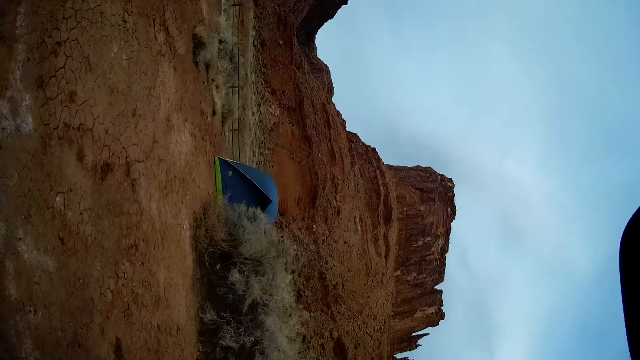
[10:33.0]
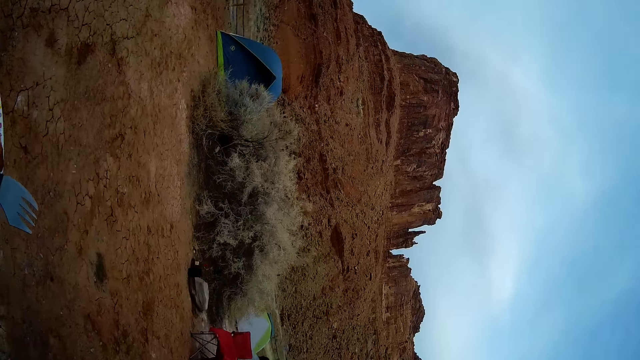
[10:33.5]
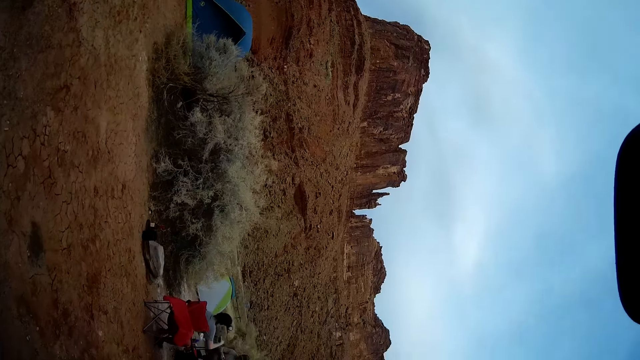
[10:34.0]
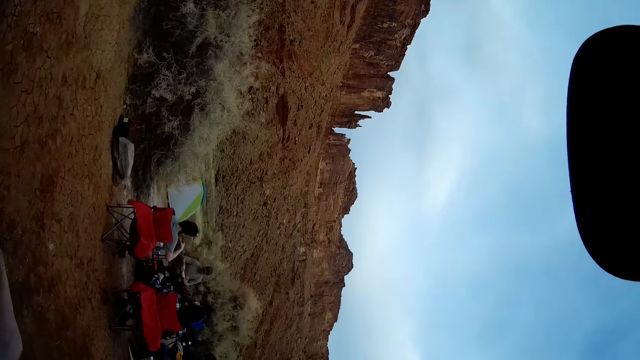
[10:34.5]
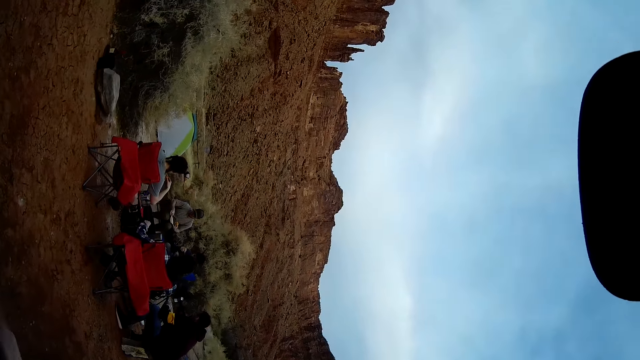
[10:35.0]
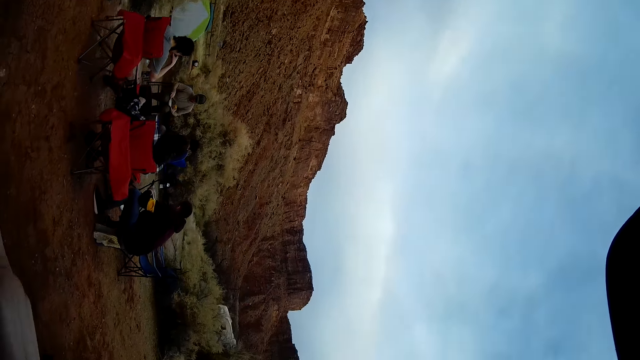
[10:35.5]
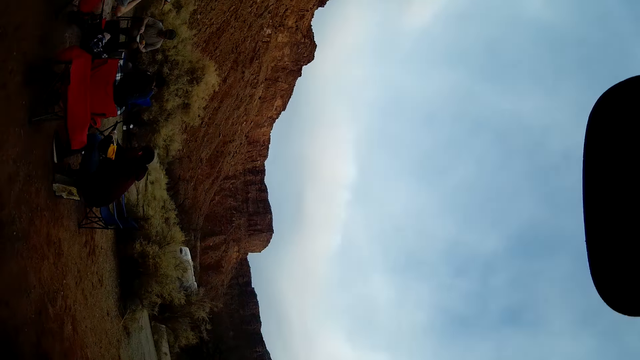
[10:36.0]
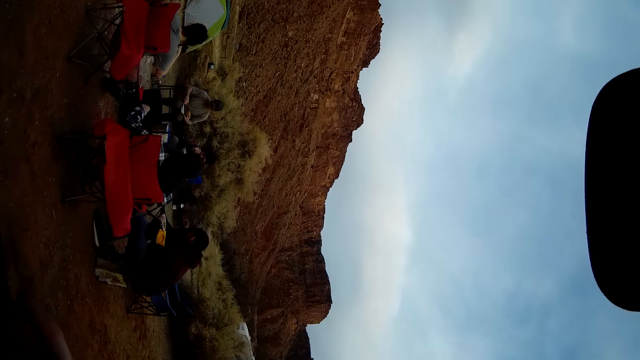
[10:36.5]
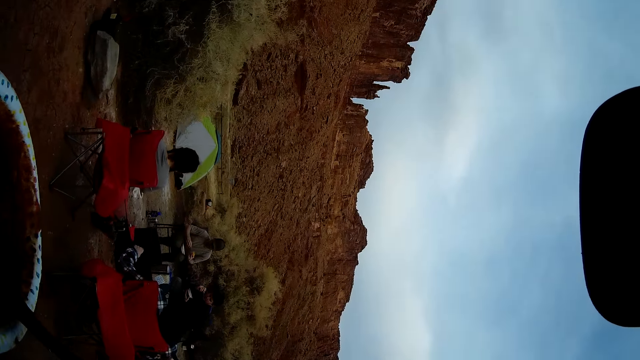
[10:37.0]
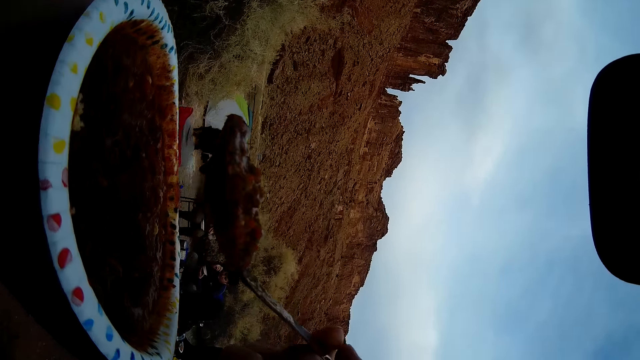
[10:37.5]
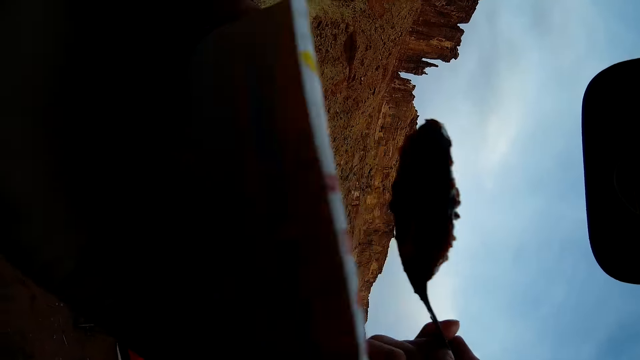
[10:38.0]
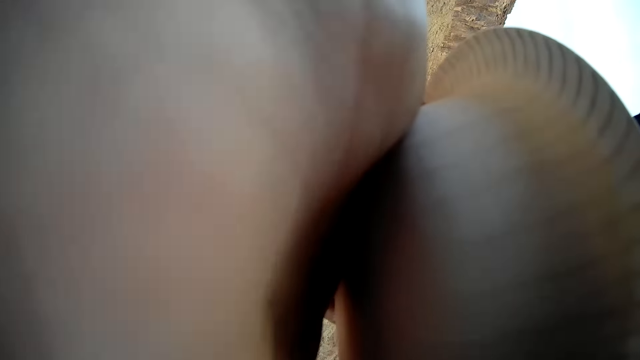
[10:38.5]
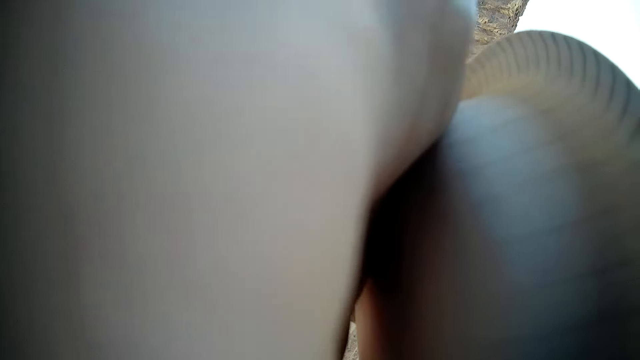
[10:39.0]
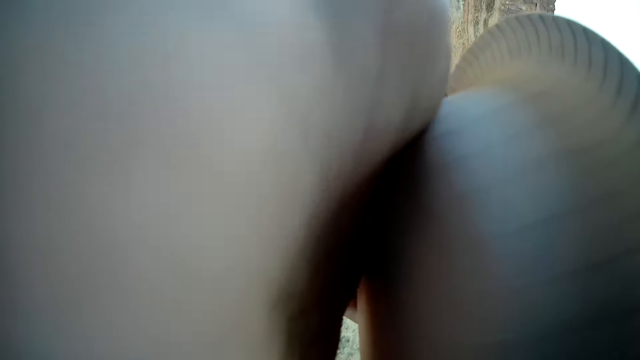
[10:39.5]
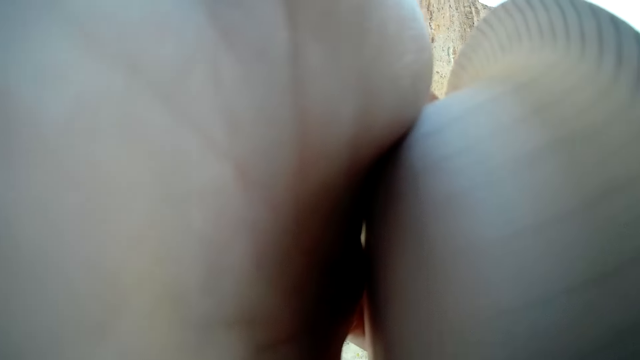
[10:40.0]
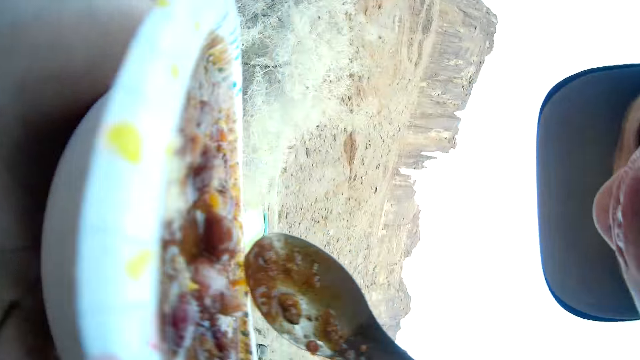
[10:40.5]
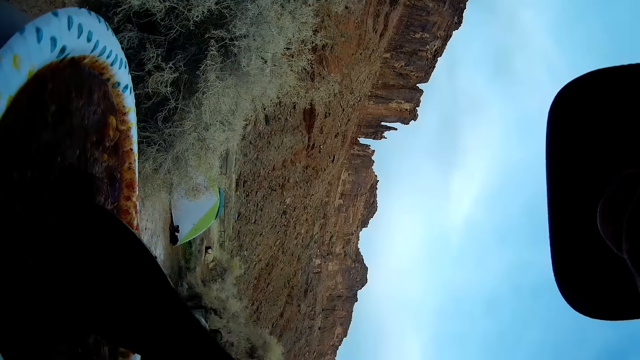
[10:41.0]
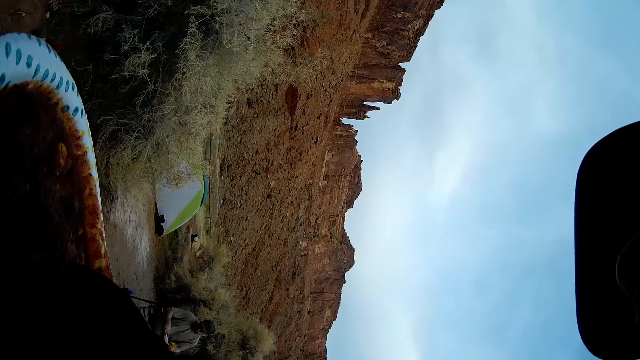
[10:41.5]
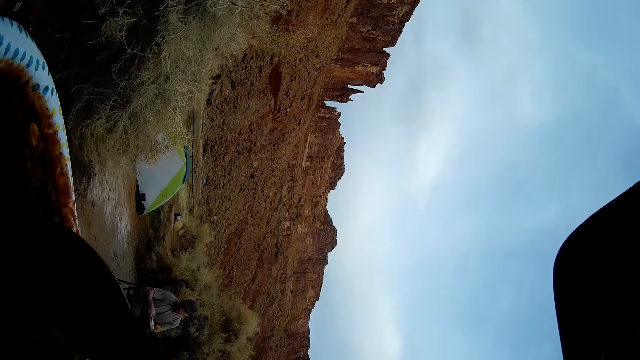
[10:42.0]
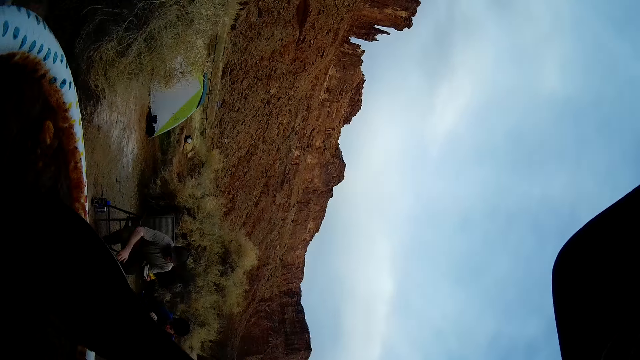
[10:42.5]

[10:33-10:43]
The camera wearer scoops food from the plate. They bite the food. They eat the food. They spread food inside the plate using a spoon.

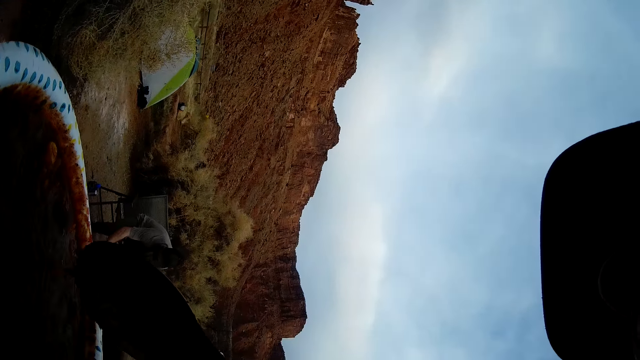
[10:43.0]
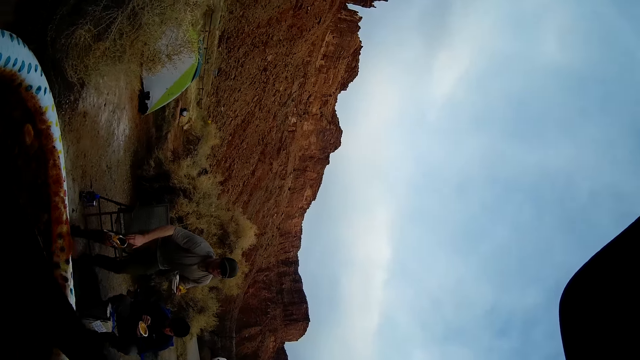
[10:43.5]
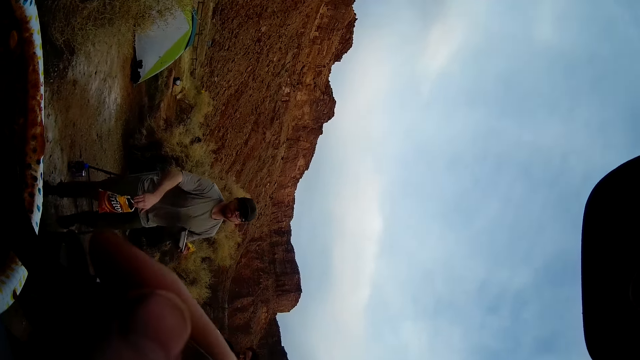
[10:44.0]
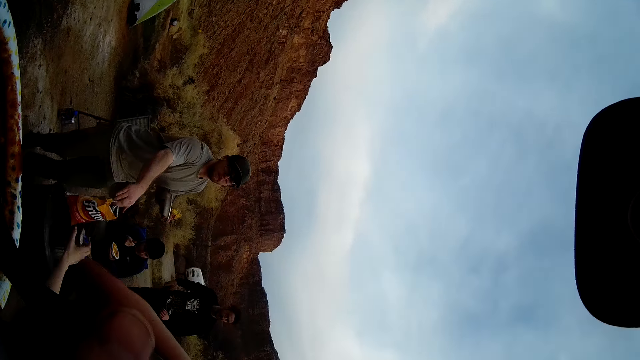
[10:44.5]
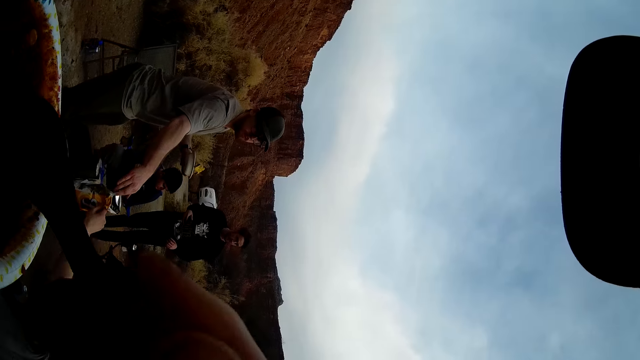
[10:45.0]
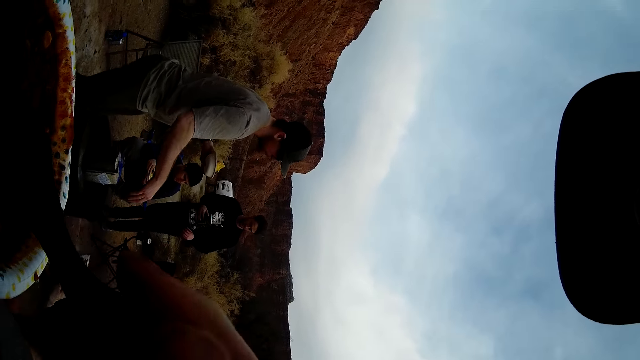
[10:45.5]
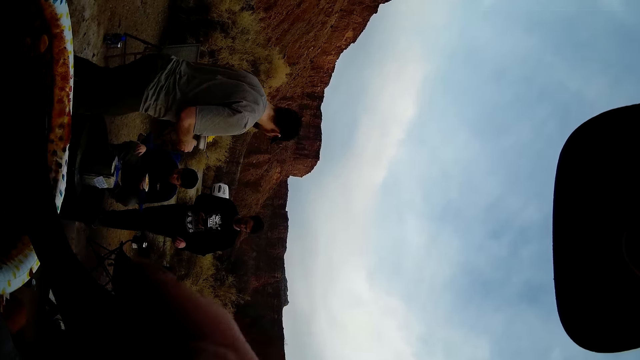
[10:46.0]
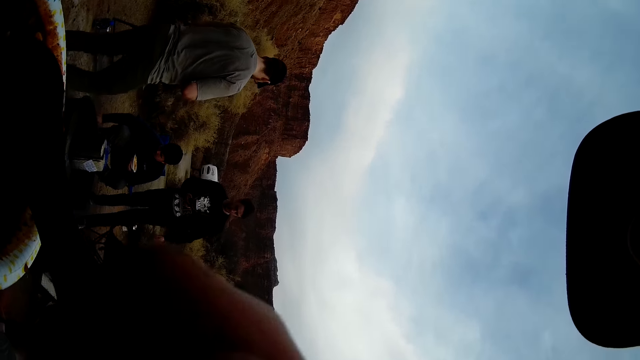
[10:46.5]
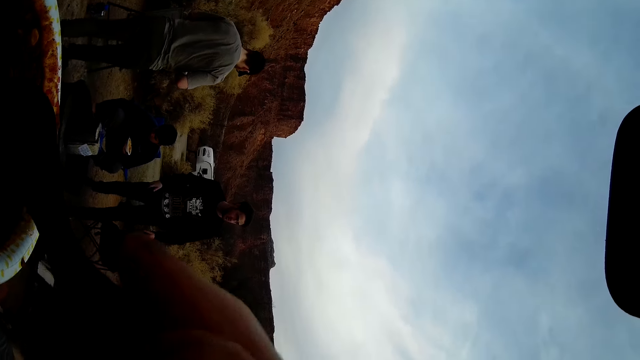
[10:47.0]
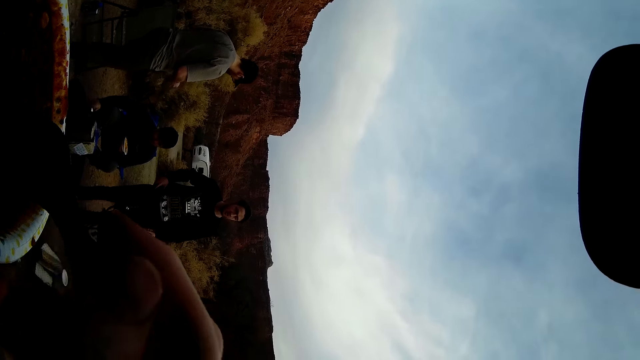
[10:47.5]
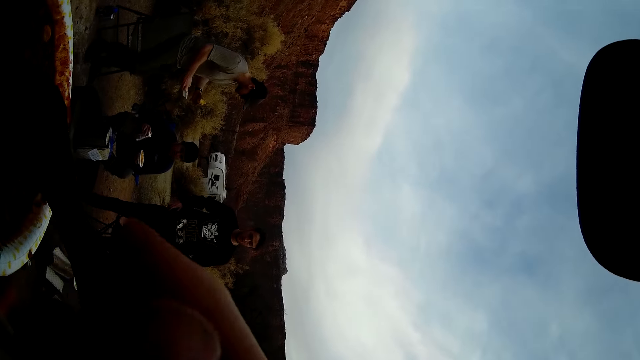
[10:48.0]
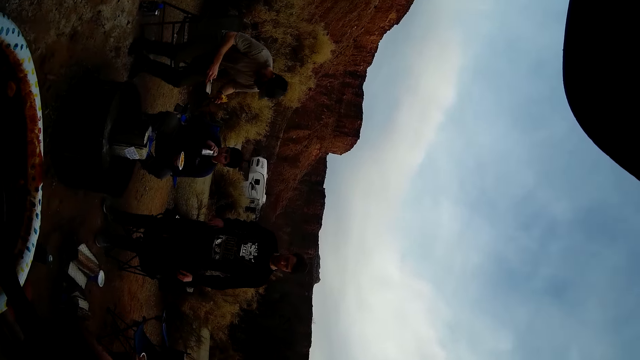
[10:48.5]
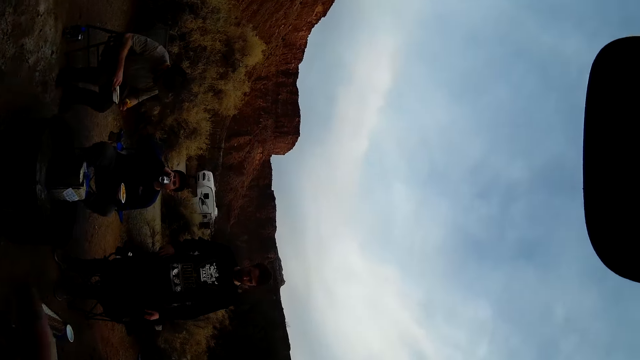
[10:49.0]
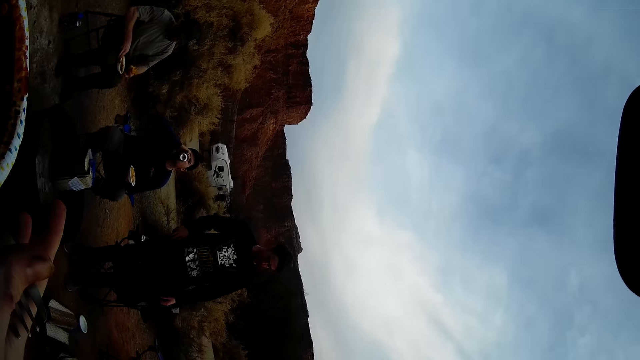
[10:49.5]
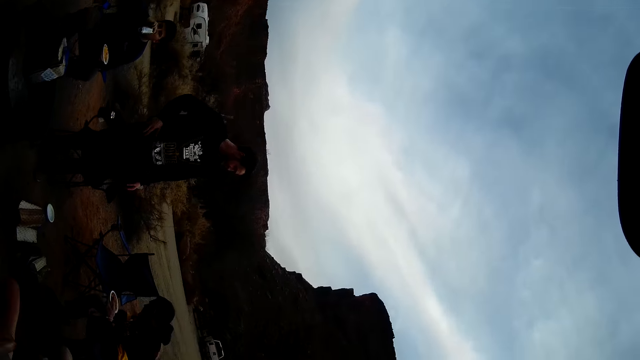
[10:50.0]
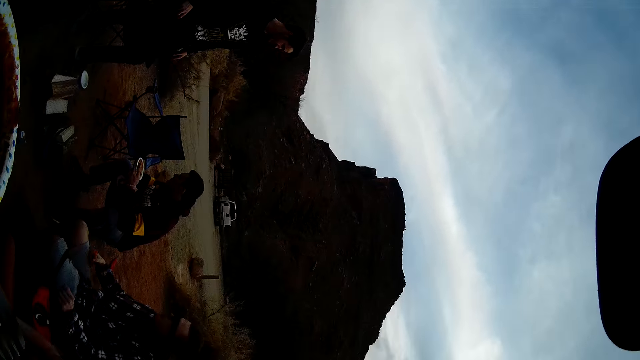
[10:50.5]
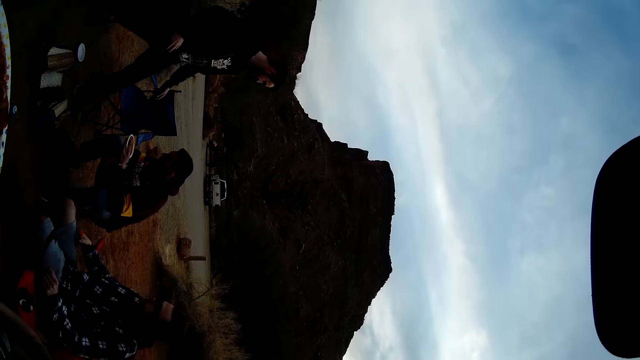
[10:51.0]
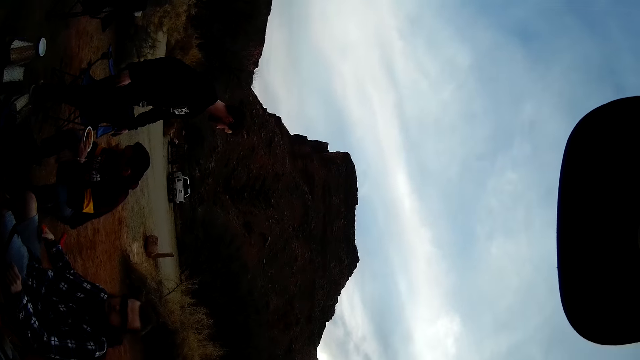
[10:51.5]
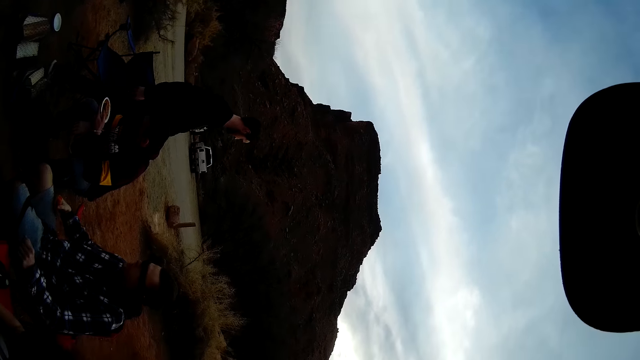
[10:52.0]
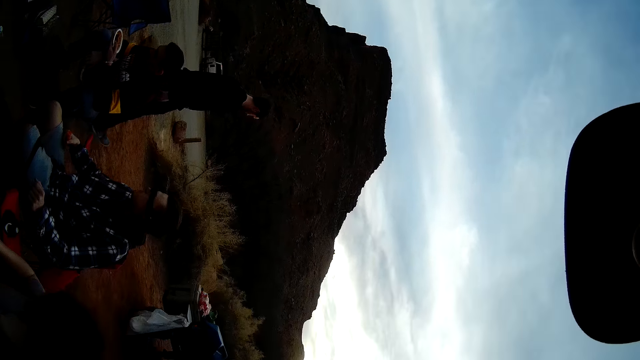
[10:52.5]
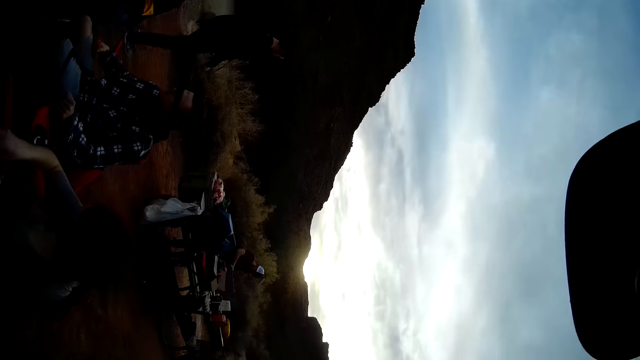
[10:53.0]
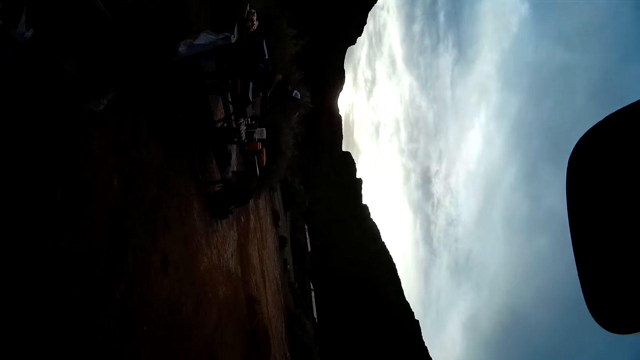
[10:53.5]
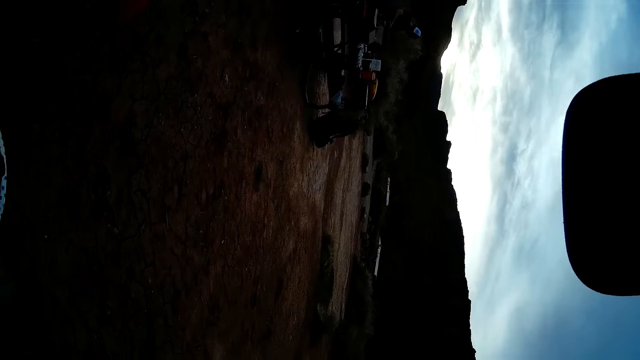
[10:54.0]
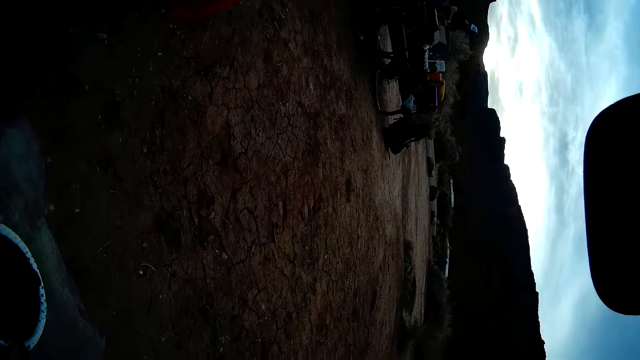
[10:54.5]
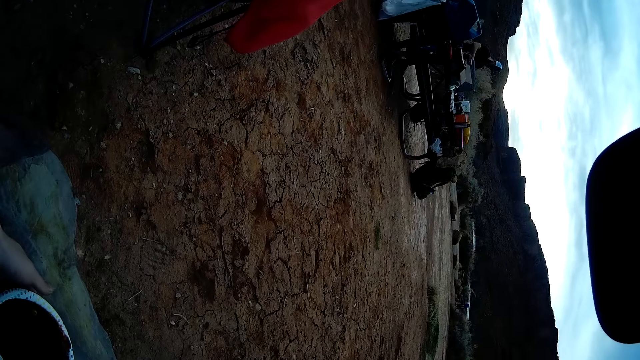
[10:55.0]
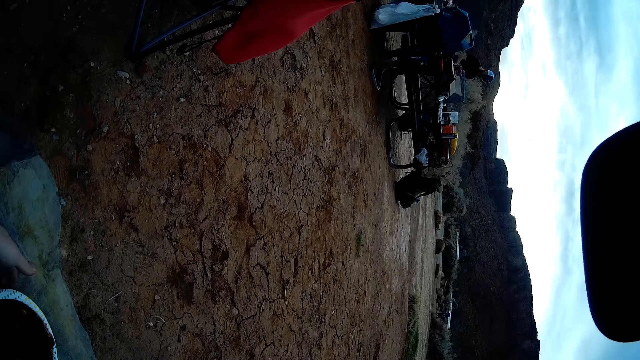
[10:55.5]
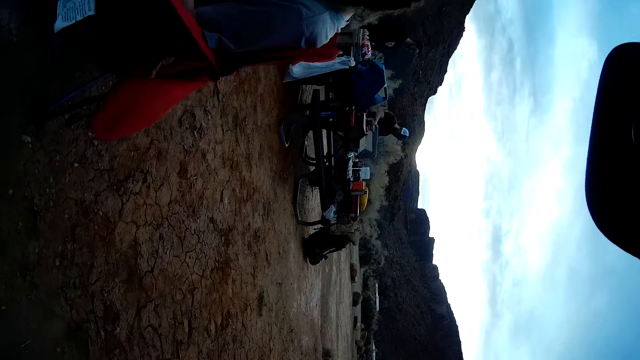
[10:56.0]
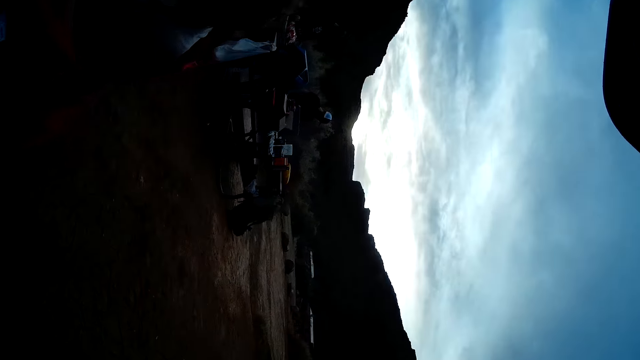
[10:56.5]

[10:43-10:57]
The camera wearer walks around. A man holds a sachet of crisps. The camera wearer mixes his food with a spoon. The man hands over the sachet of crisps to a person. The camera wearer spreads food inside the plate using the spoon. Another man moves around. The first man turns around and sits down on a chair. The camera wearer looks around. The person walks around. The camera wearer bends down. He turns around. He places his food on the ground.
